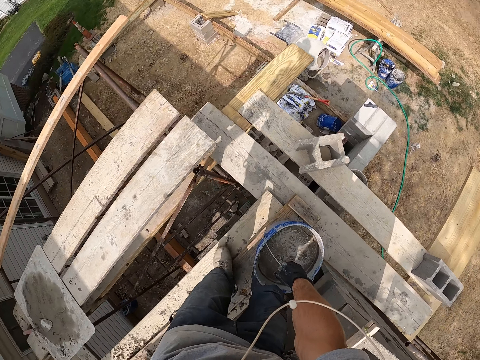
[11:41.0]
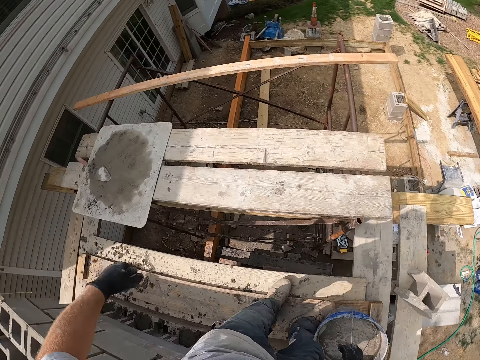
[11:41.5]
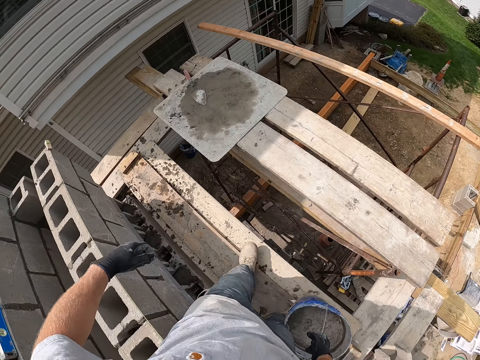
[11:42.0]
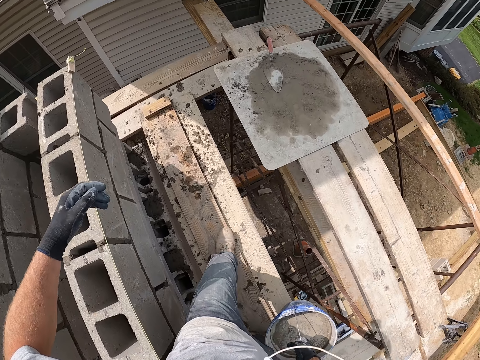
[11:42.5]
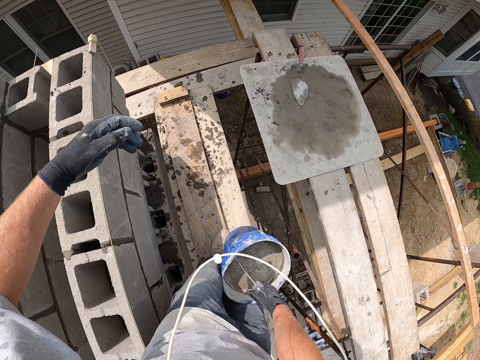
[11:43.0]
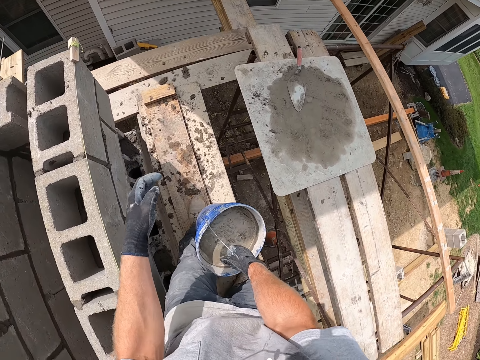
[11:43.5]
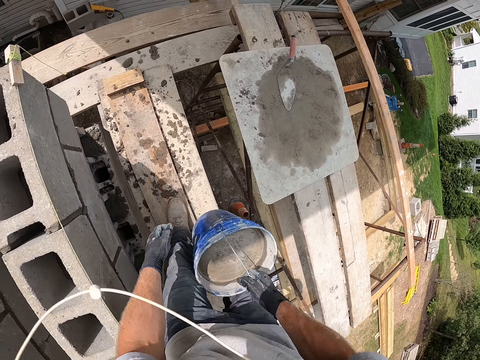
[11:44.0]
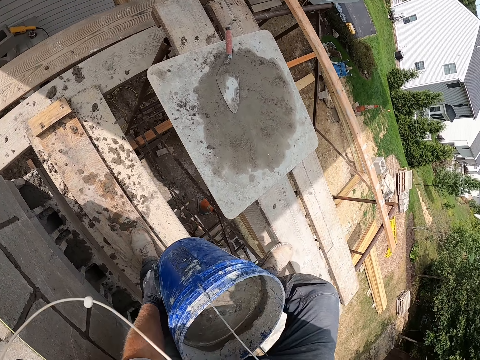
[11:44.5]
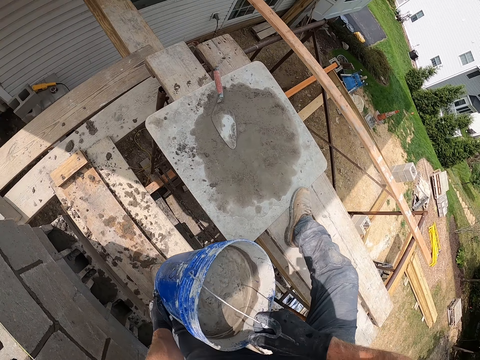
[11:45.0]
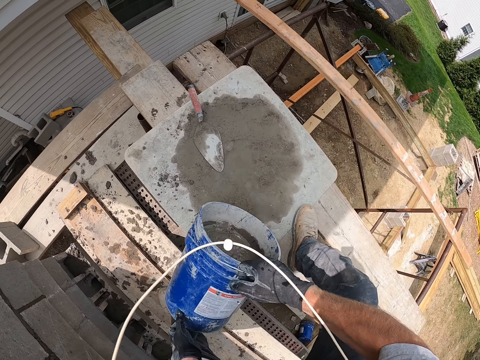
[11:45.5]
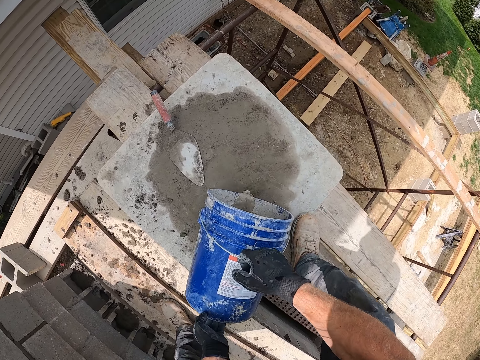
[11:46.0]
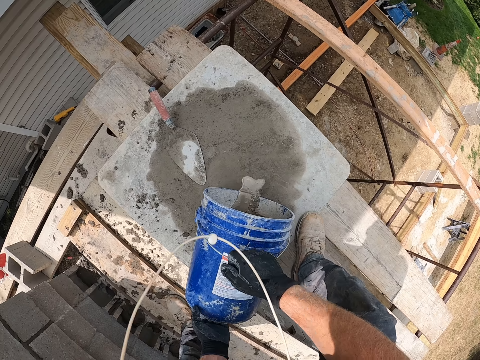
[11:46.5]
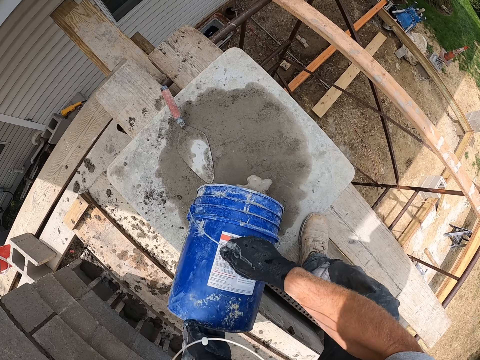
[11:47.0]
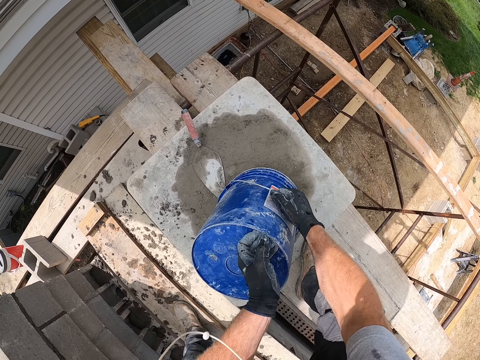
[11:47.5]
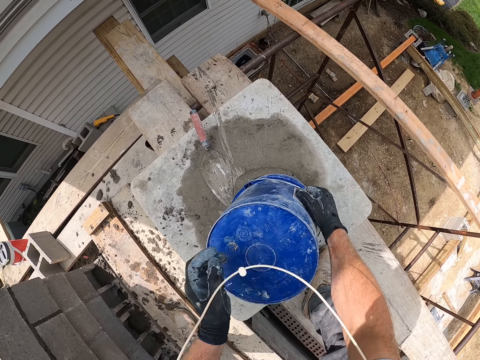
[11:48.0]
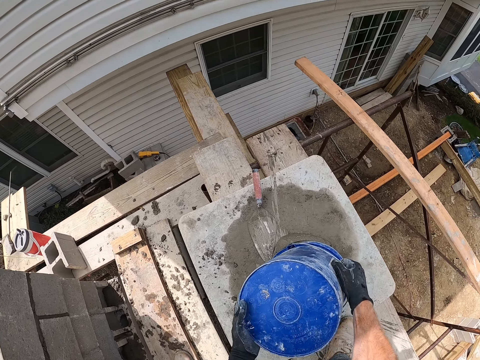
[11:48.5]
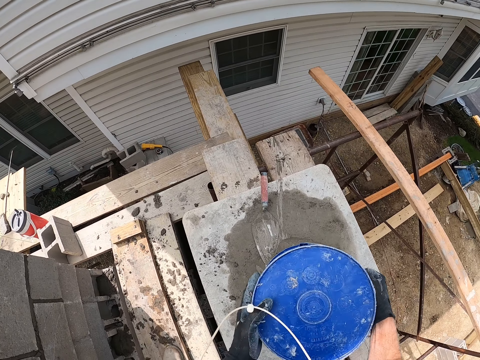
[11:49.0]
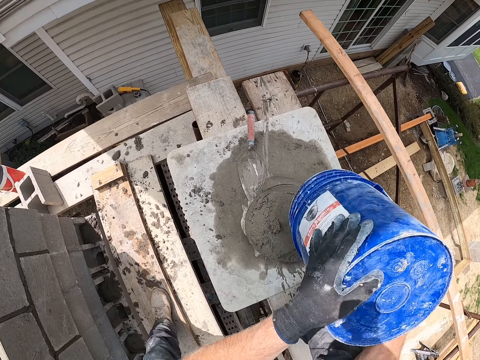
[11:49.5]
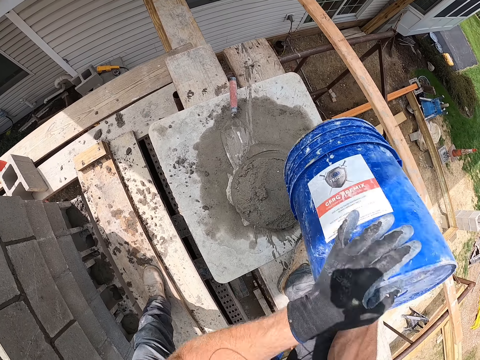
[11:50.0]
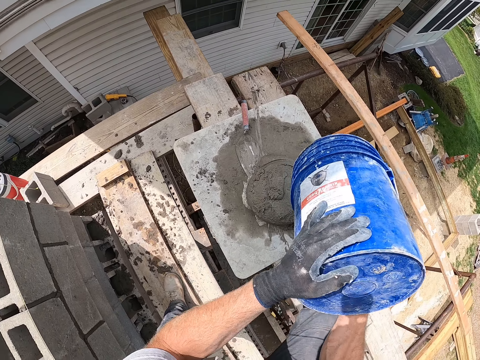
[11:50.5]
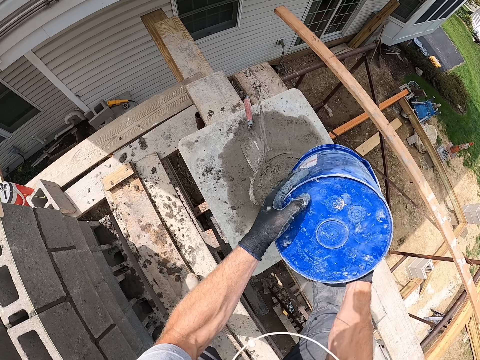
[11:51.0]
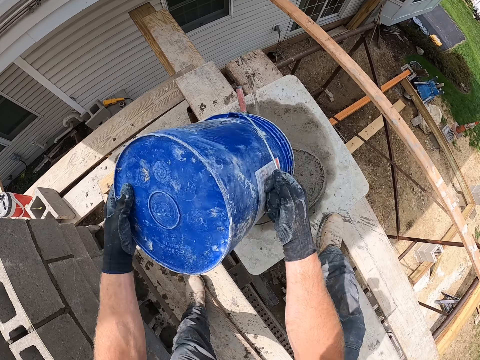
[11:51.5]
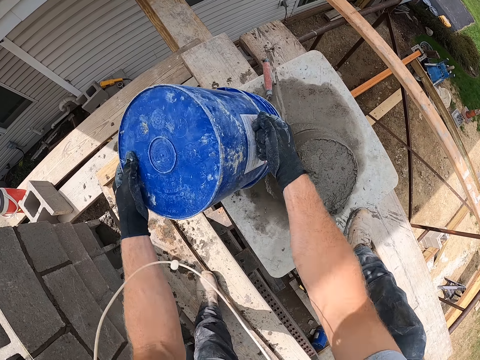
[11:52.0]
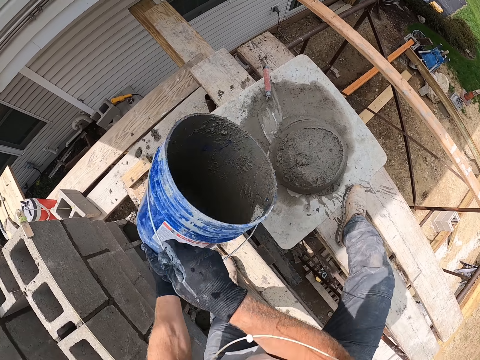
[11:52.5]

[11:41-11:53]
The camera wearer walks on top of a piece of timber. They lift a bucket of concrete. They pour cement from the bucket on a wooden surface. They shake the bucket.

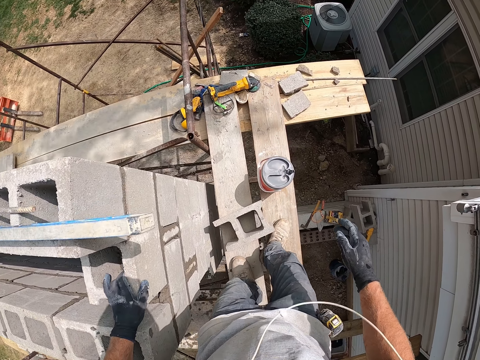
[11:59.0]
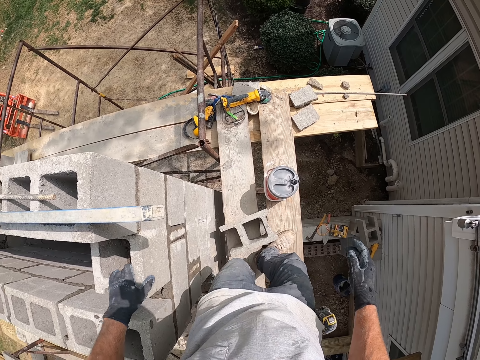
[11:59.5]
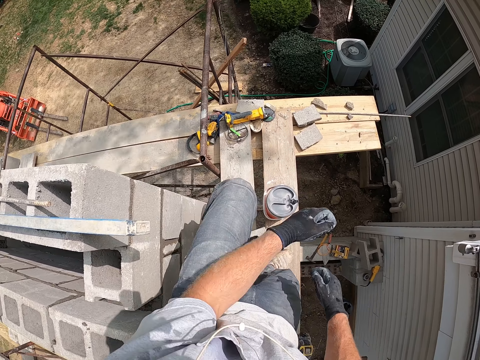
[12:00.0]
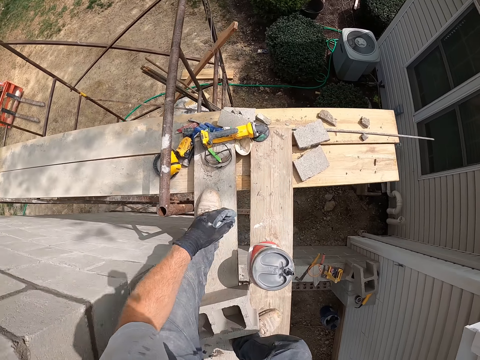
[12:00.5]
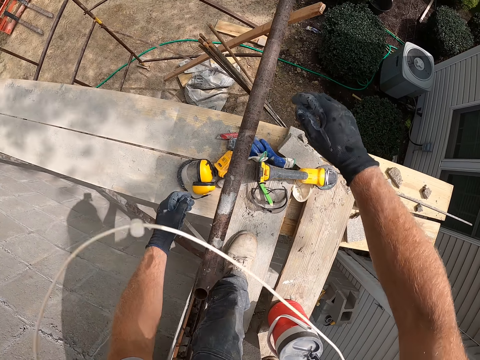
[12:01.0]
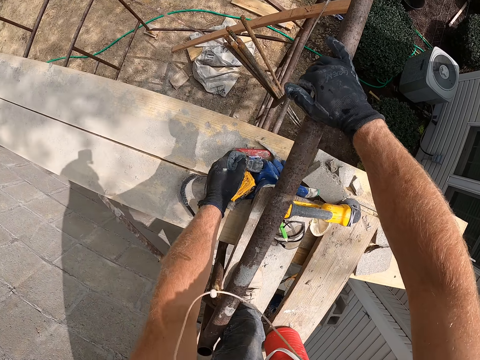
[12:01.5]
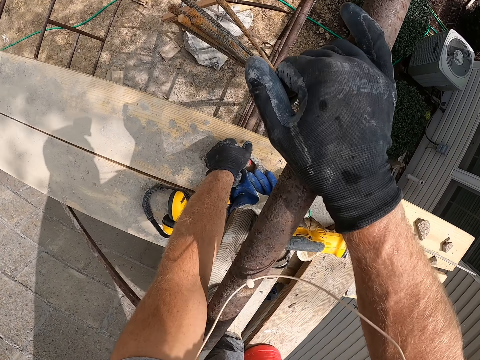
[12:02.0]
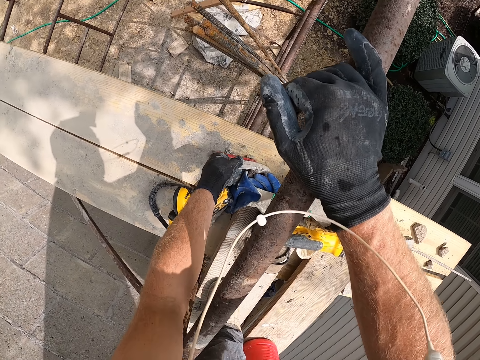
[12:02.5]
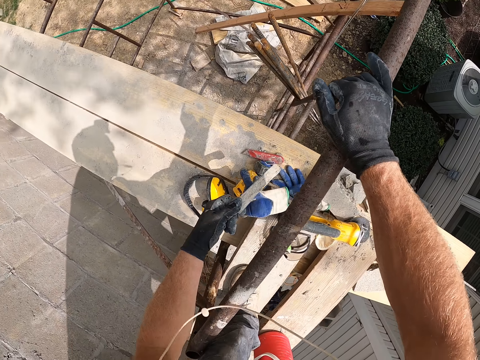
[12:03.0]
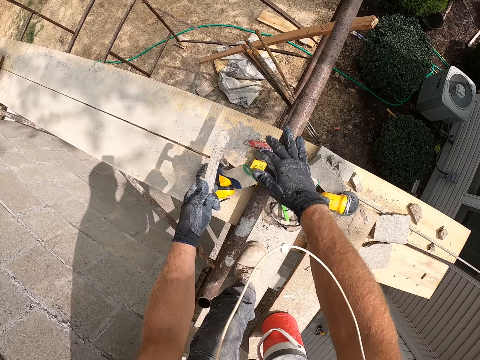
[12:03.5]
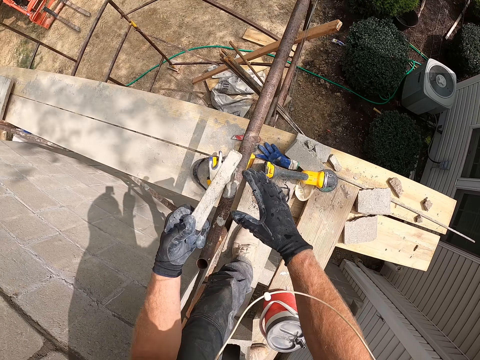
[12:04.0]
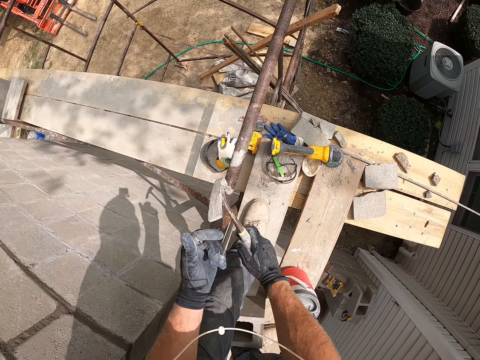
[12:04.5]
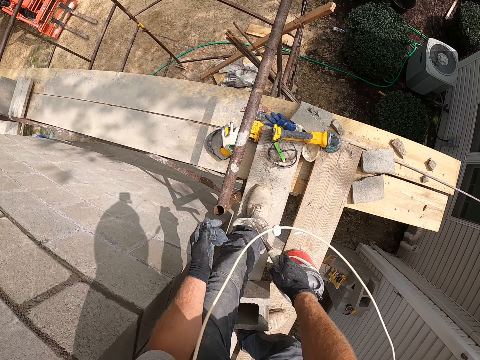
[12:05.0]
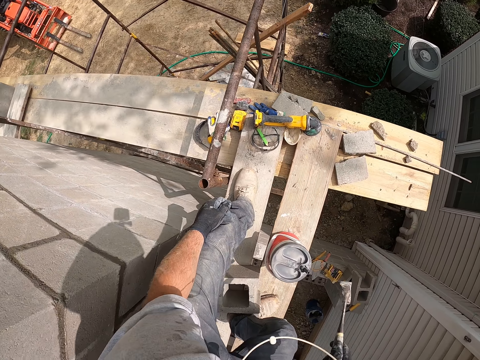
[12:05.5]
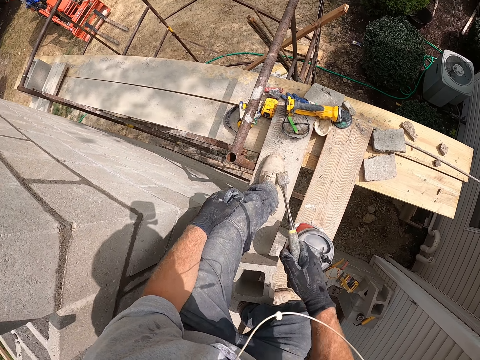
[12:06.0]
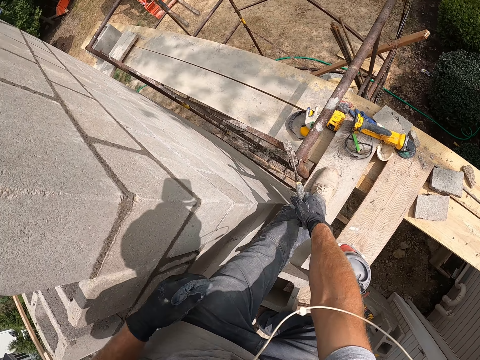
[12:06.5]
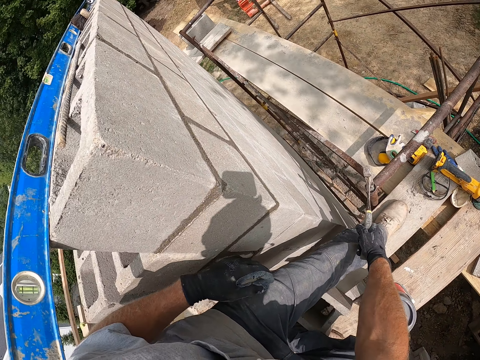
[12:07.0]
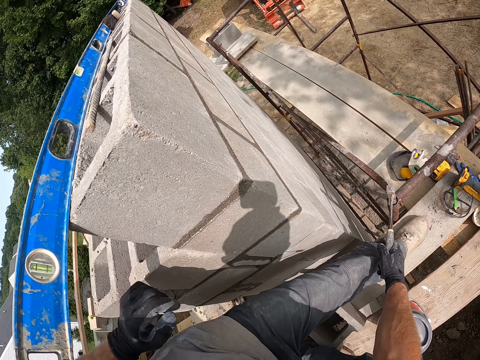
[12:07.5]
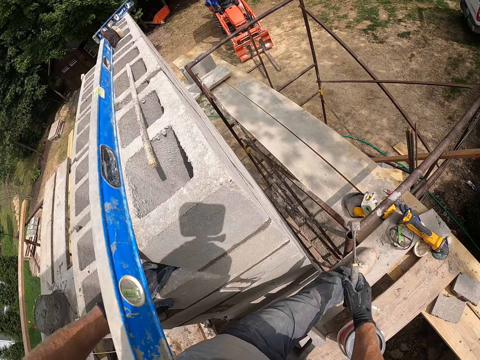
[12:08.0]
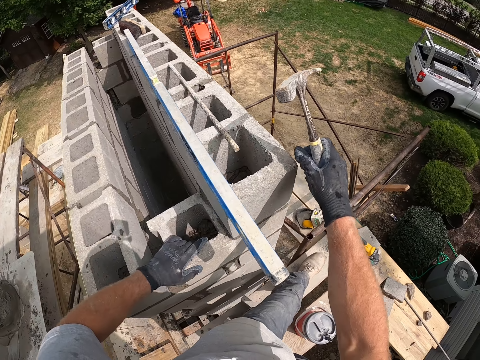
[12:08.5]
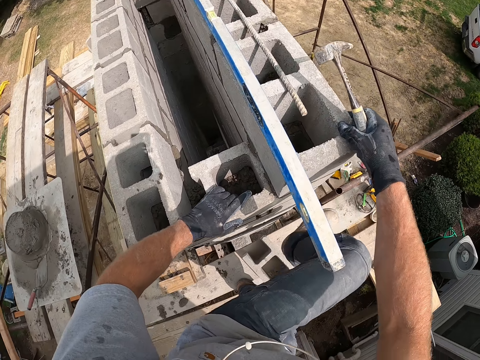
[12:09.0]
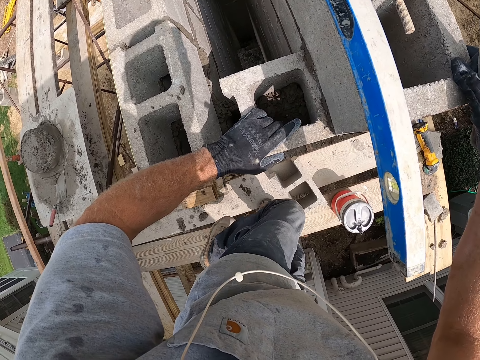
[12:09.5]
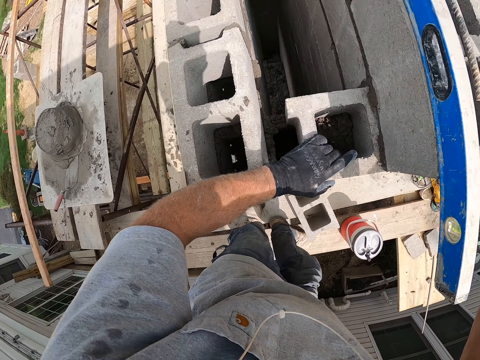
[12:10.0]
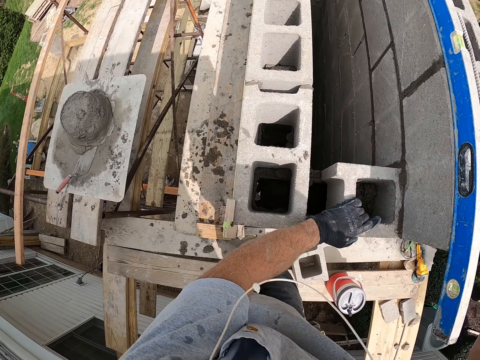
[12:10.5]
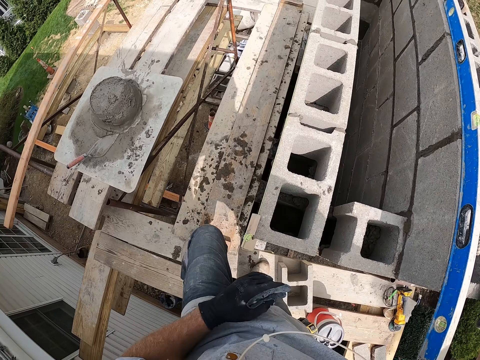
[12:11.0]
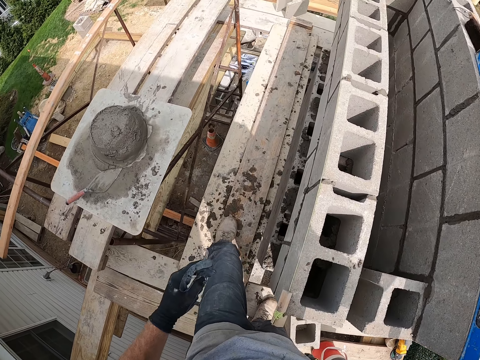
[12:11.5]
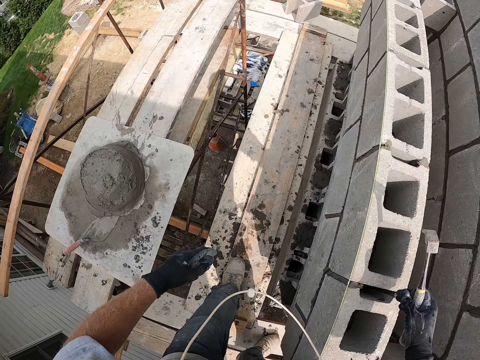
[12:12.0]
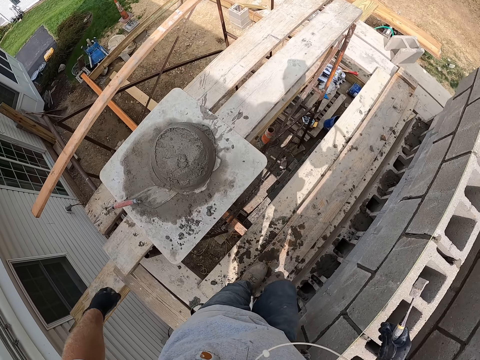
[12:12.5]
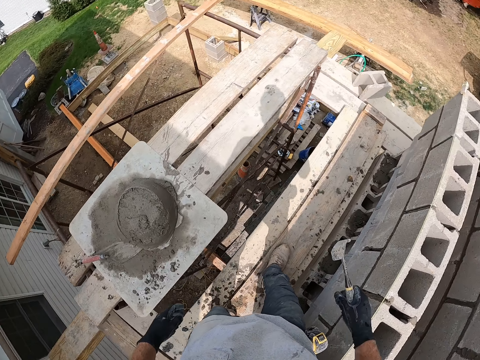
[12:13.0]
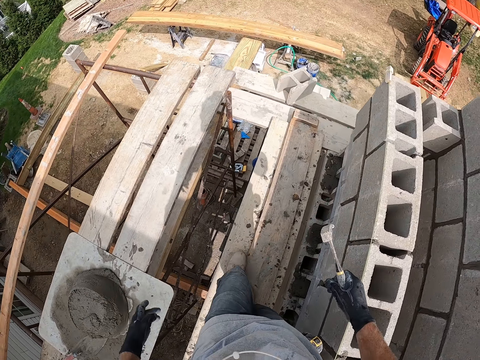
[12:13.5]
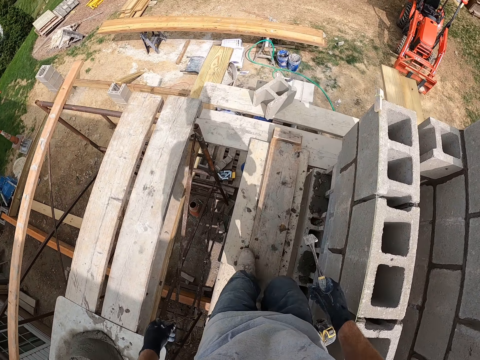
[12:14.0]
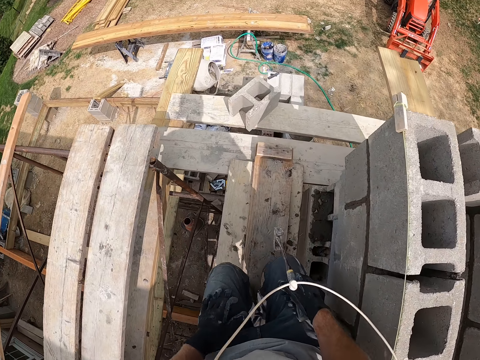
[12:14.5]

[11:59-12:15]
The camera wearer holds a metallic rod. He places his right hand on an iron pole. He picks up a hammer from the wooden surface. He passes the hammer from his left hand to his right hand. He places his left hand on the concrete wall. He looks down. He holds on to a block. He steps back. He turns. He walks on a piece of timber.
